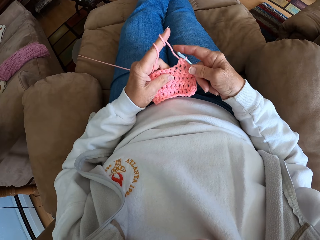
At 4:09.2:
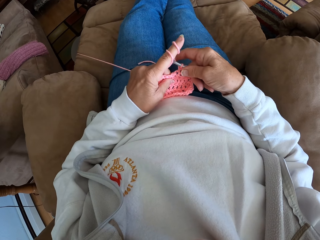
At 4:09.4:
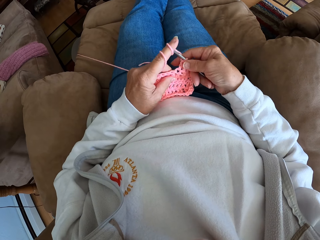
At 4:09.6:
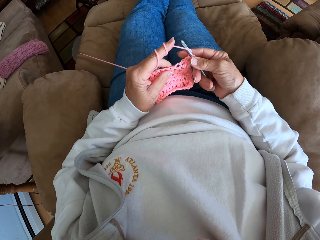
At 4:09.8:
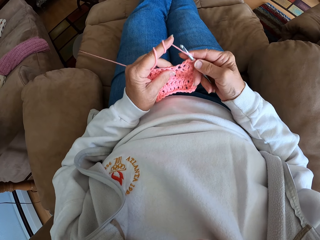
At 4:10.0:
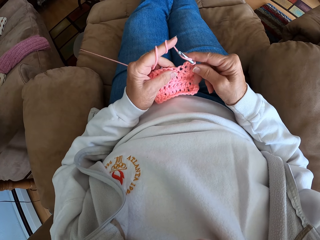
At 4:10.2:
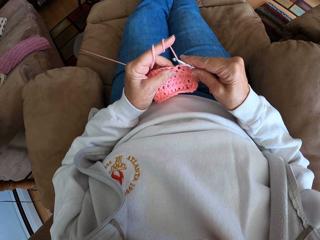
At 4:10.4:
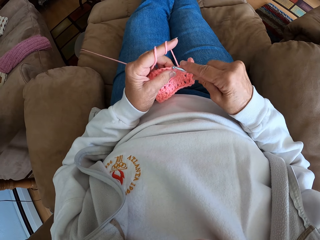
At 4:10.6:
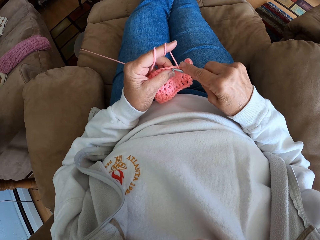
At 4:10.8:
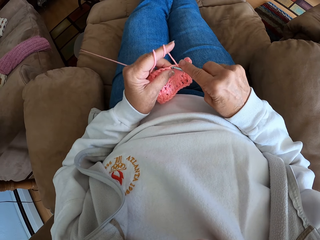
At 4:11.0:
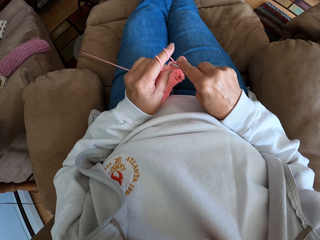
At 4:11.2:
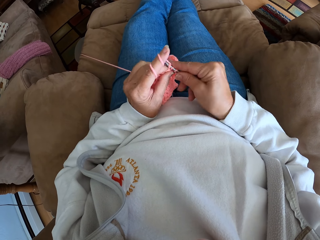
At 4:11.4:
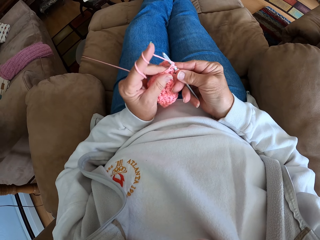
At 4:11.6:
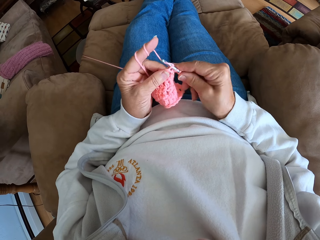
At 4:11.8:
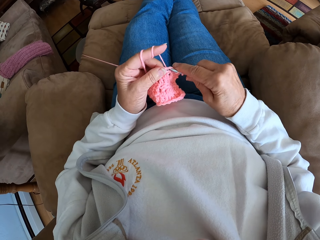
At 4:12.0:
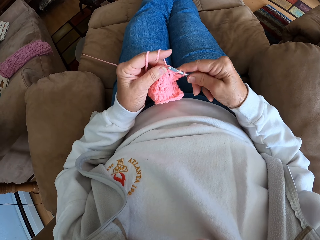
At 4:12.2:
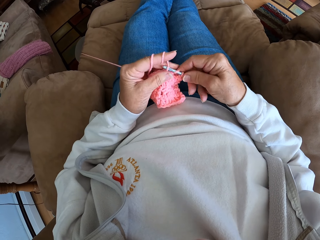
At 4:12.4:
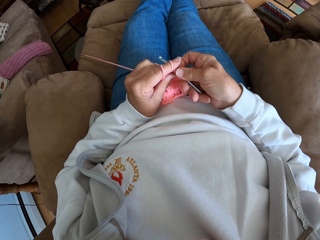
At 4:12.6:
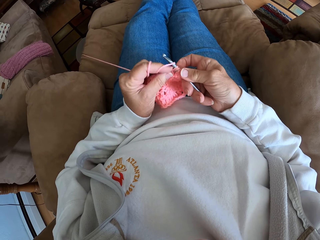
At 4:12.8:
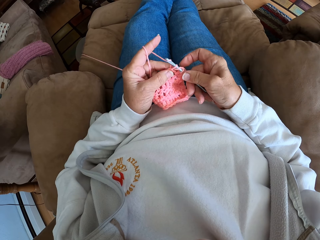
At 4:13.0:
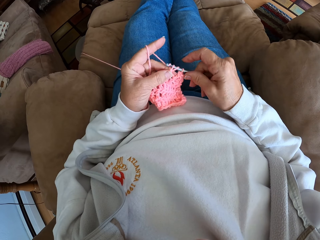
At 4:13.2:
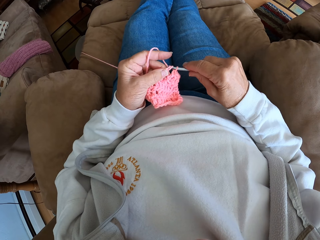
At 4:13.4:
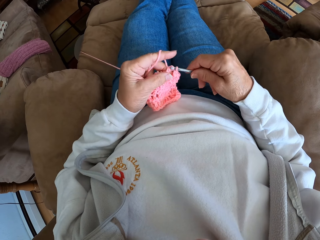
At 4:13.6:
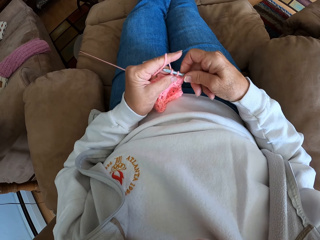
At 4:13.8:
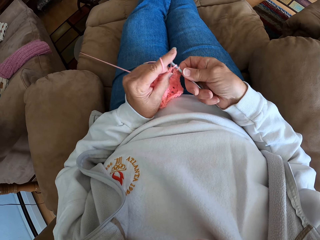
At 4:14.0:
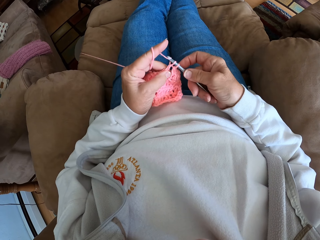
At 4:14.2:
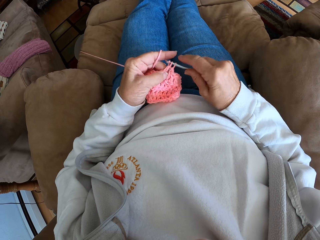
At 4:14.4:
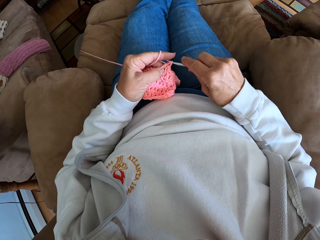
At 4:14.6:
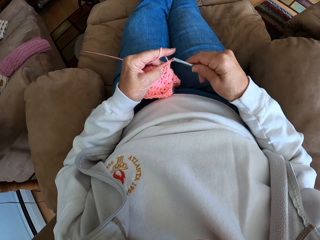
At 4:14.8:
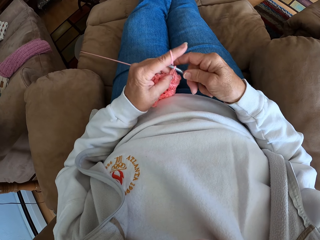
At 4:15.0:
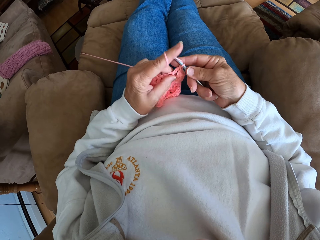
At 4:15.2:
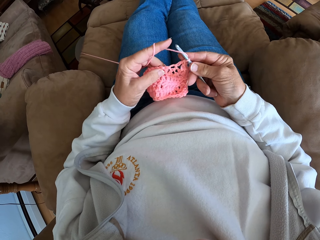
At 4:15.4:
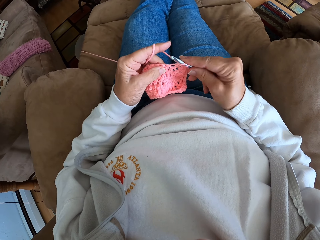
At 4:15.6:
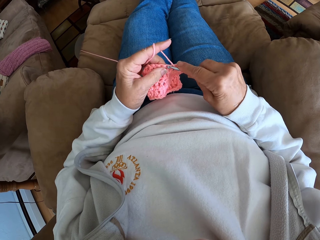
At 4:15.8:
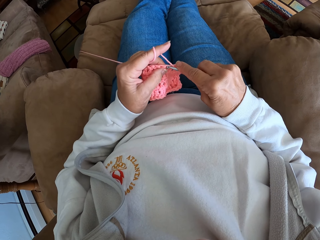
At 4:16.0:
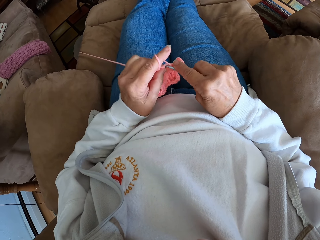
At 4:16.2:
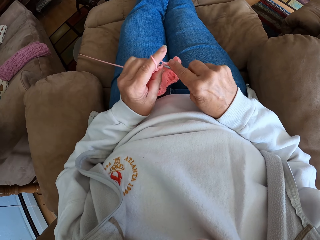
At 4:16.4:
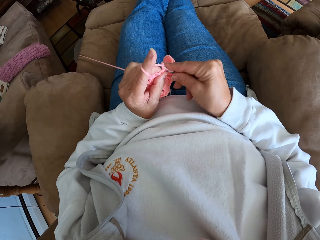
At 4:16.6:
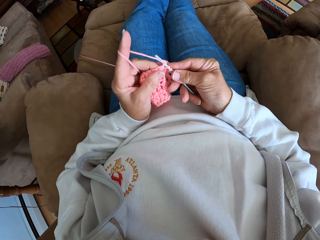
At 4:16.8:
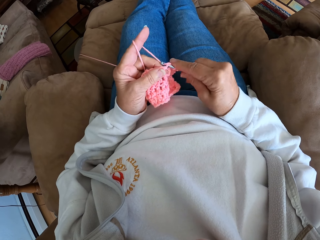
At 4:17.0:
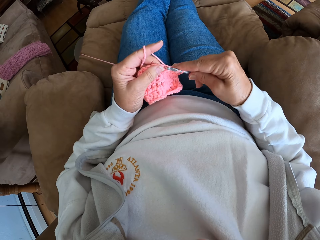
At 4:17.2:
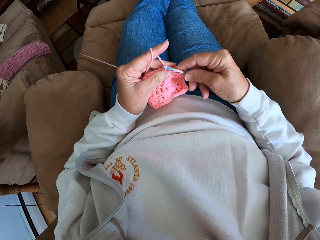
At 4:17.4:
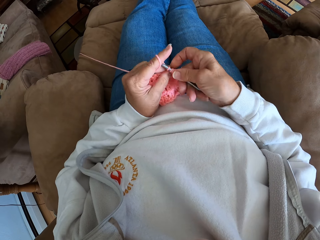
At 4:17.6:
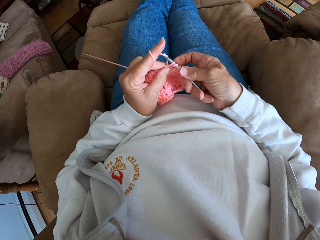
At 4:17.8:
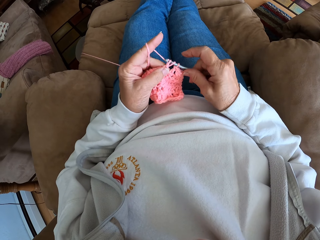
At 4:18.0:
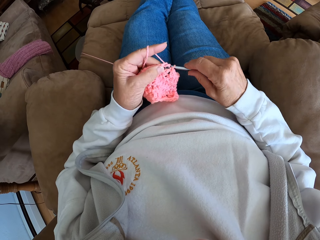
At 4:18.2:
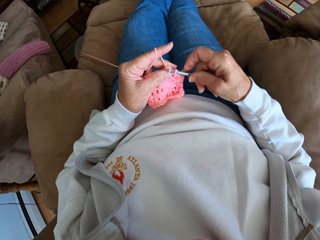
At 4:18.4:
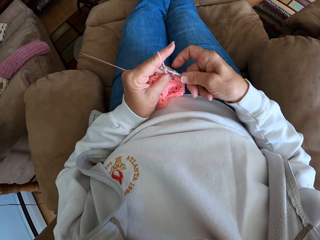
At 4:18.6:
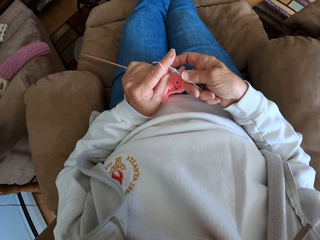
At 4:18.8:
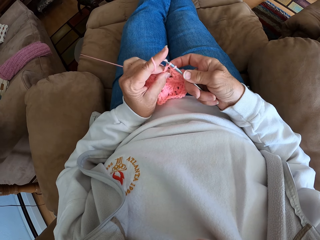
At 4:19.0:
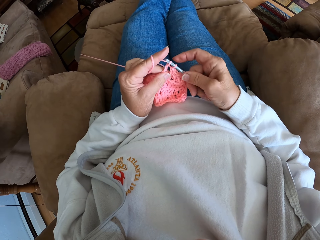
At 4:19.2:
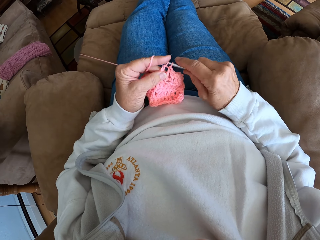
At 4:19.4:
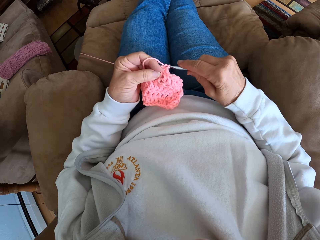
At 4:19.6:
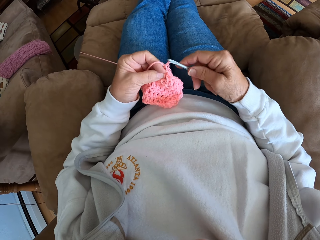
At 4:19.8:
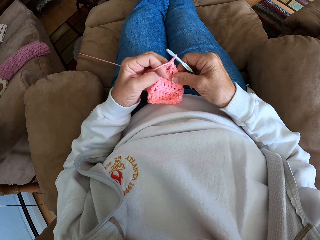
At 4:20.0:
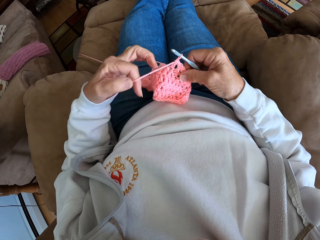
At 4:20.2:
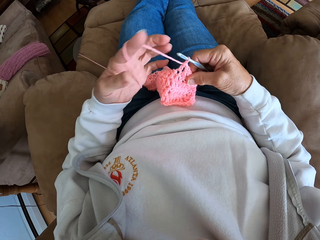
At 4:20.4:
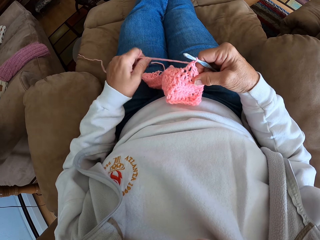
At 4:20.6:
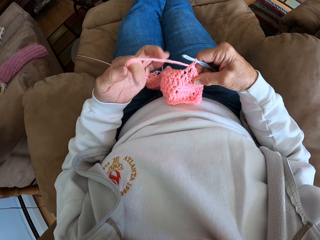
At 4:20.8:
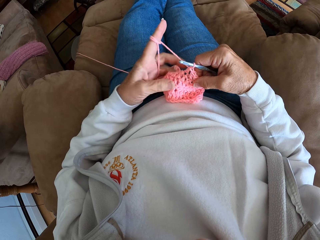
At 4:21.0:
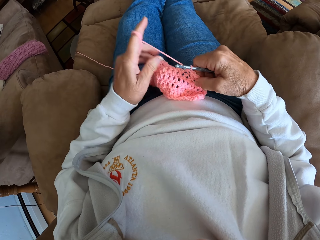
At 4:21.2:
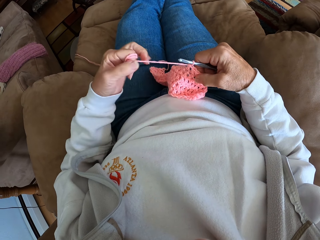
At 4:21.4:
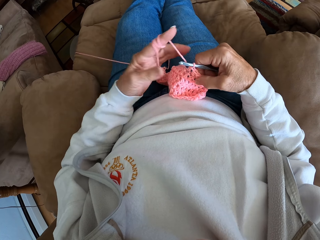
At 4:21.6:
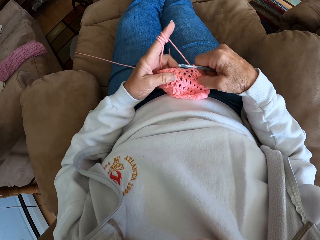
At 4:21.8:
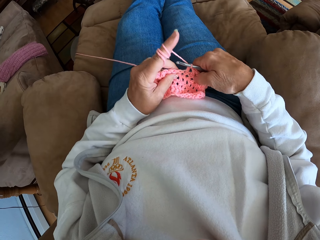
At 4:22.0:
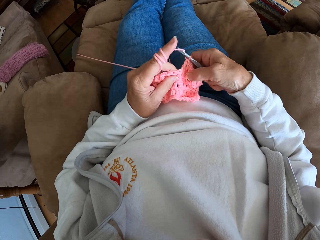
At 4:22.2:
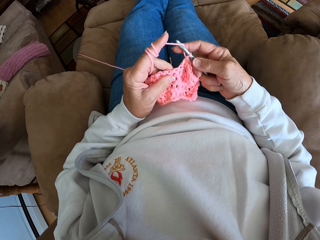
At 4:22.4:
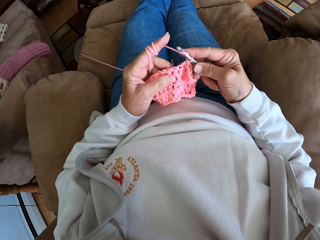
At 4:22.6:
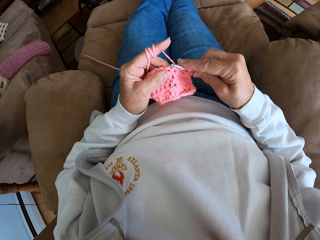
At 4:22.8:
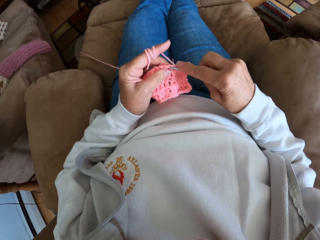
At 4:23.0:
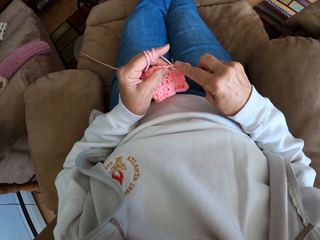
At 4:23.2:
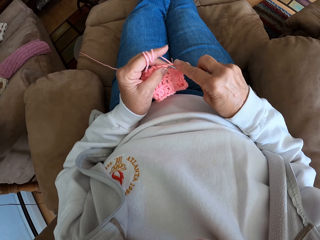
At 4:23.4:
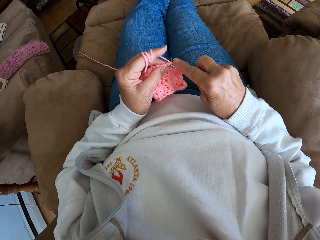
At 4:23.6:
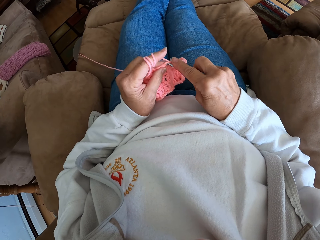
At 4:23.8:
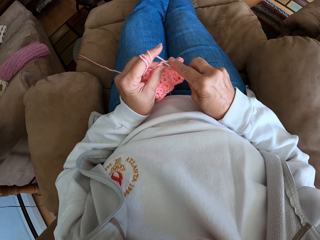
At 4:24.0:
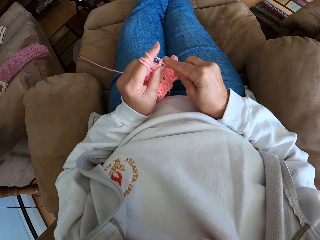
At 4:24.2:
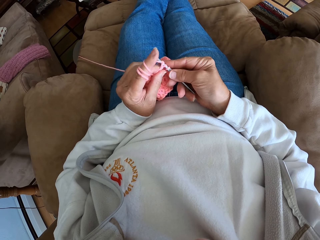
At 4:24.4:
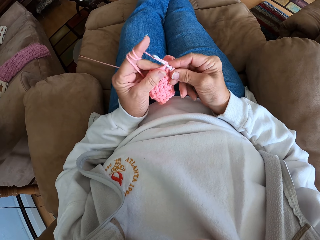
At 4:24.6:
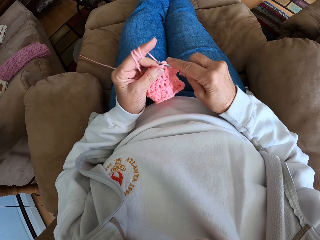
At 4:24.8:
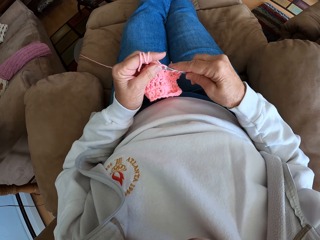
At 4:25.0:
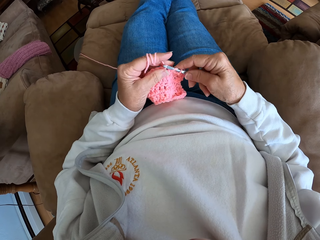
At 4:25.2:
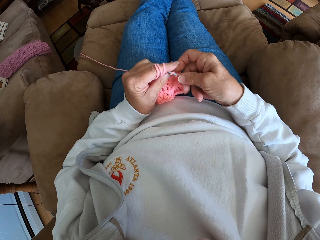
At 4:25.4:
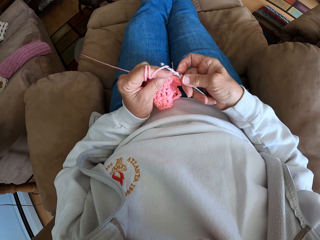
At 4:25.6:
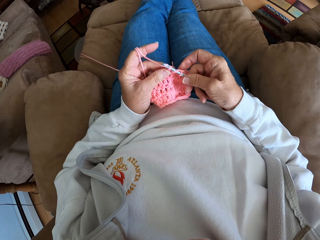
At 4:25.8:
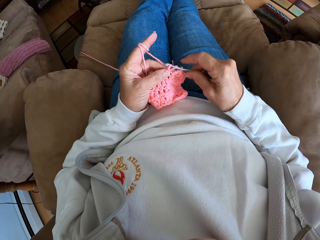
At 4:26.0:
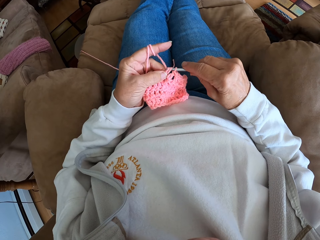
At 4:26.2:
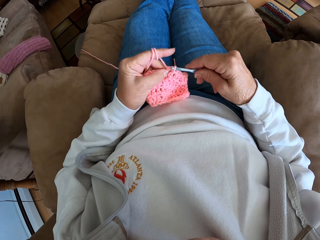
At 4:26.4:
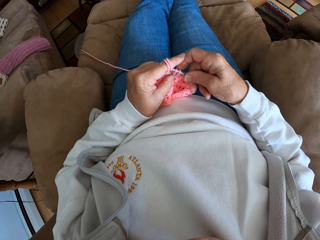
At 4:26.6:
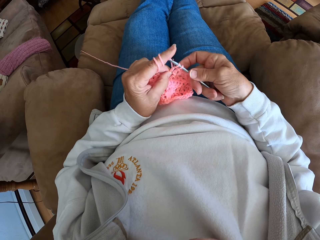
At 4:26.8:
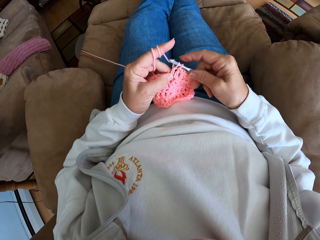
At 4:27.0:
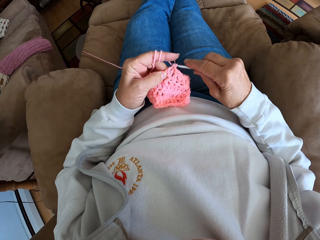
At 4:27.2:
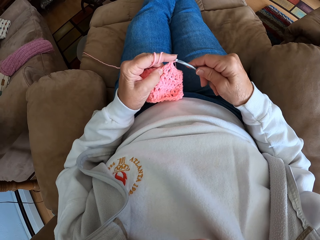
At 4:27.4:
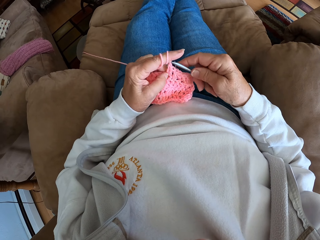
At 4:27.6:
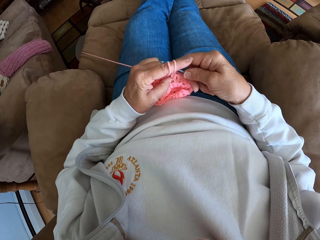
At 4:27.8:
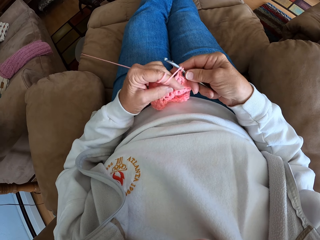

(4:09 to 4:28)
The camera wearer crochets with the yarn. She adjusts the yarn with her left hand. She crochets with the yarn.
